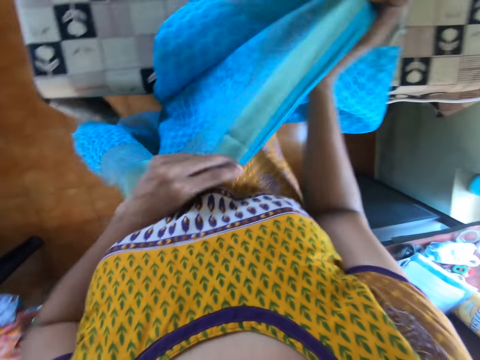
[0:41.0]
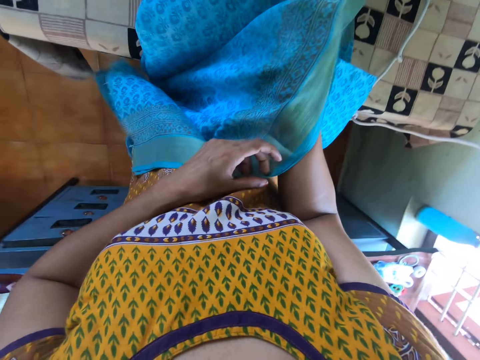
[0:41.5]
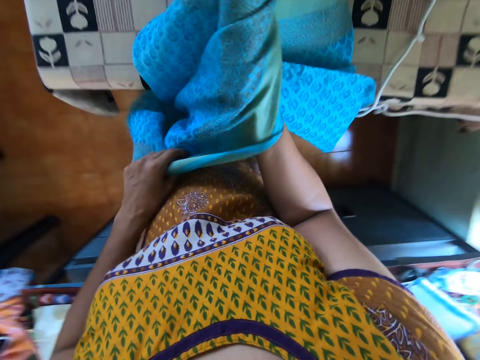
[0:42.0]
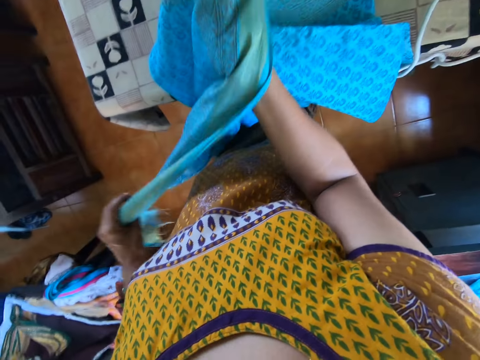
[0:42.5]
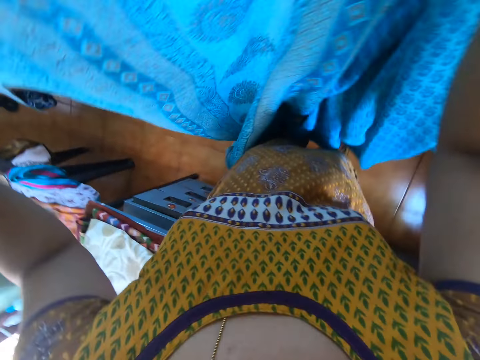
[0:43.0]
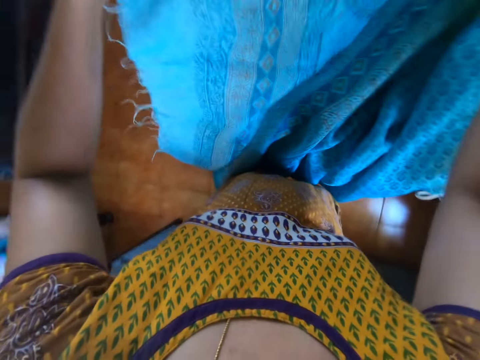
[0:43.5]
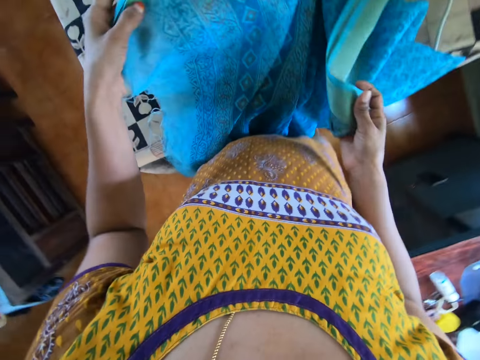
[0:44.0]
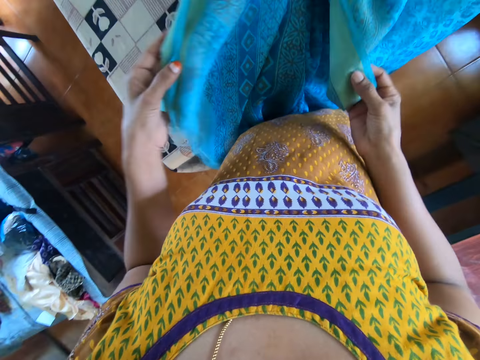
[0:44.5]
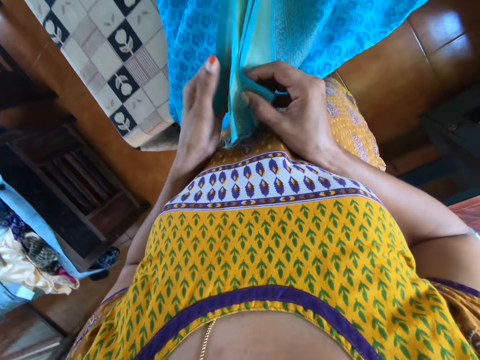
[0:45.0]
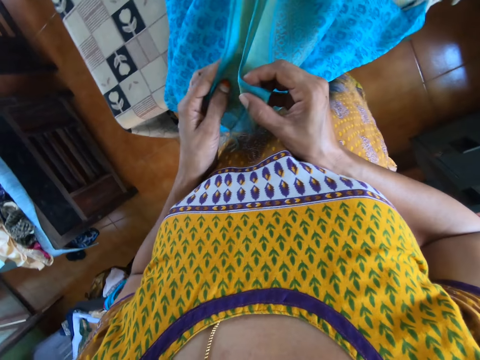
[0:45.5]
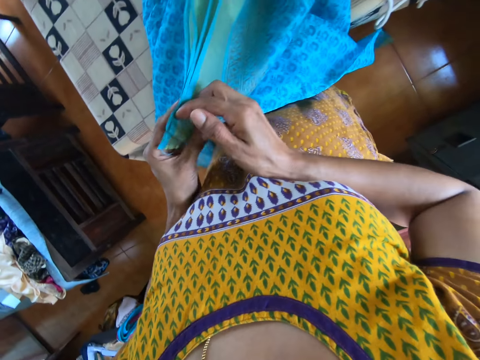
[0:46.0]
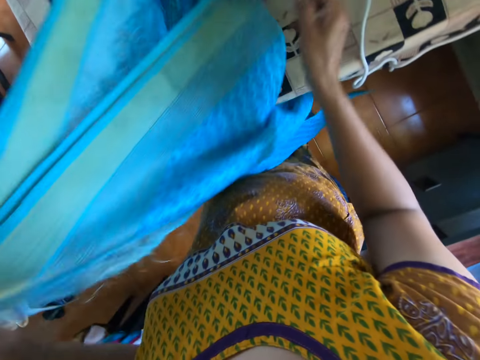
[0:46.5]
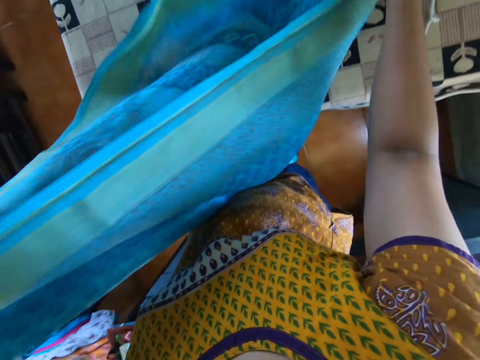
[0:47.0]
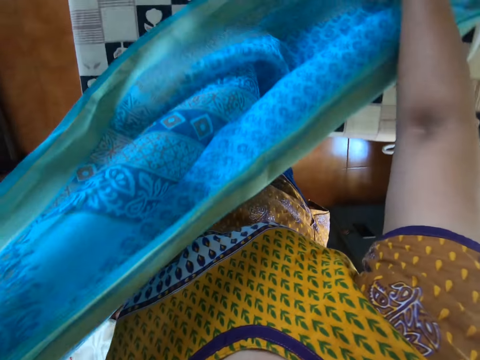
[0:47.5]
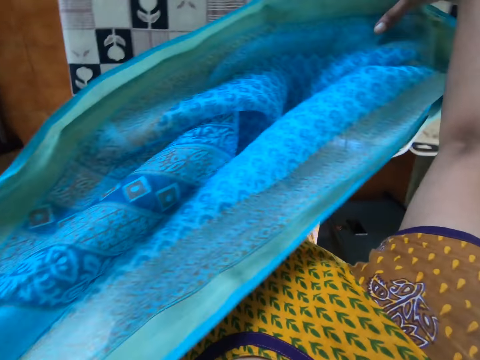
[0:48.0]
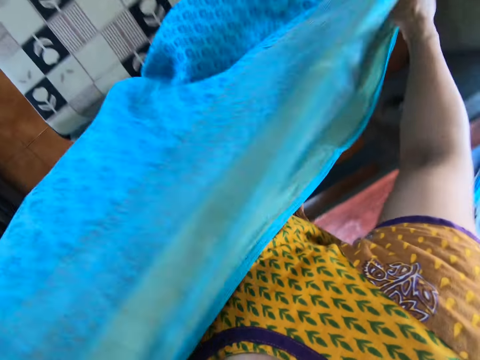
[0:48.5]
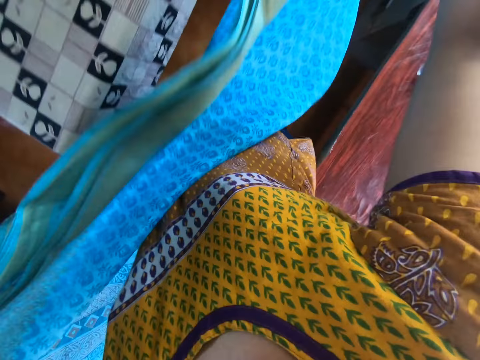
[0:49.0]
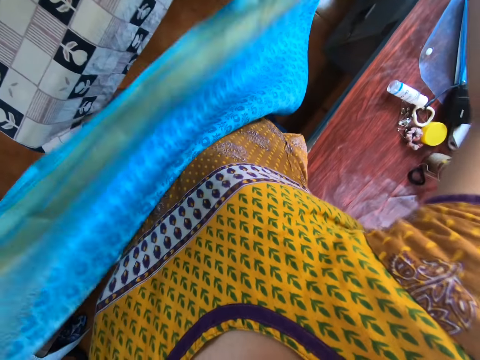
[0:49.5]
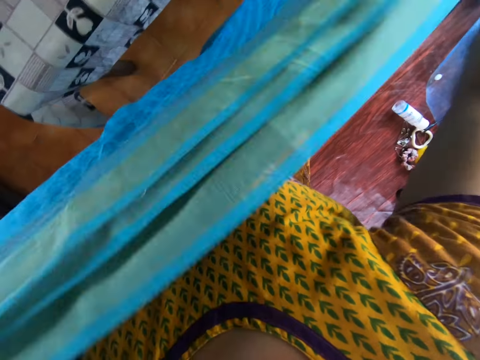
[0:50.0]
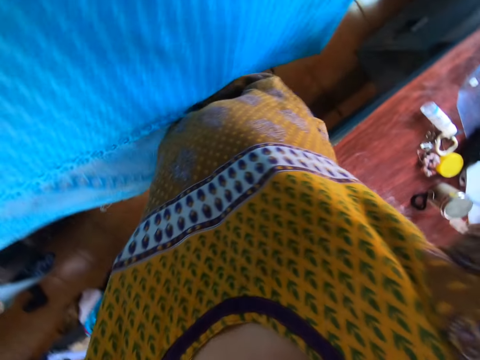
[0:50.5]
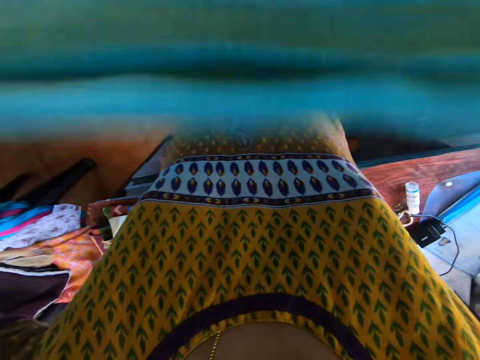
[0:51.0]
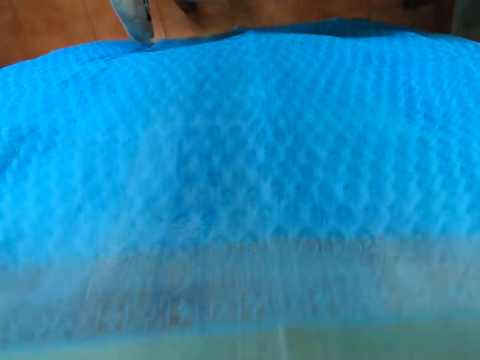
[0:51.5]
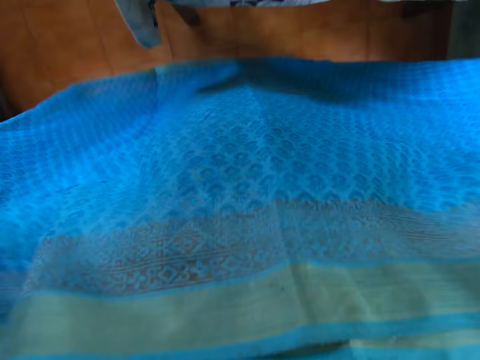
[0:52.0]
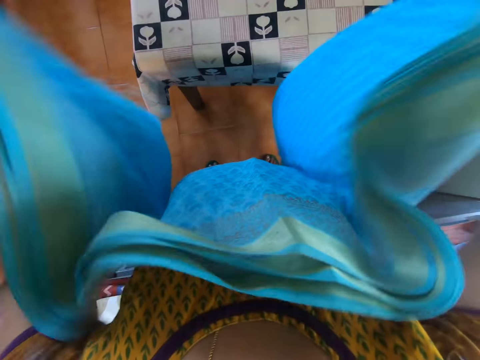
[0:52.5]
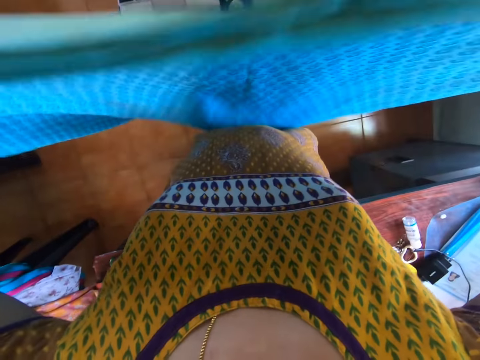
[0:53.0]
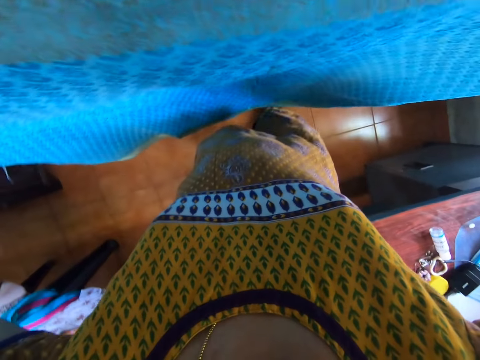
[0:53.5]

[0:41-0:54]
The camera wearer folds the piece of cloth with her hands. She spreads the piece of cloth on the table.

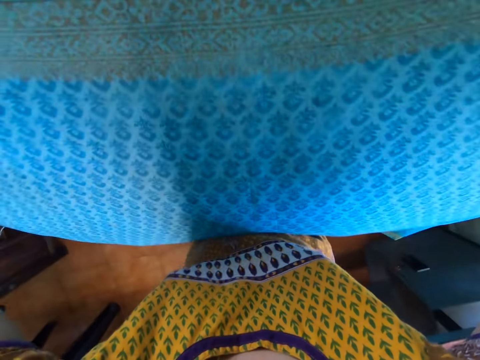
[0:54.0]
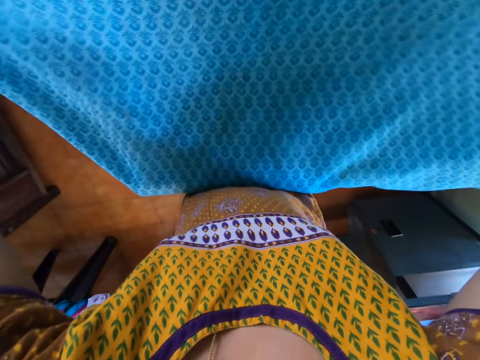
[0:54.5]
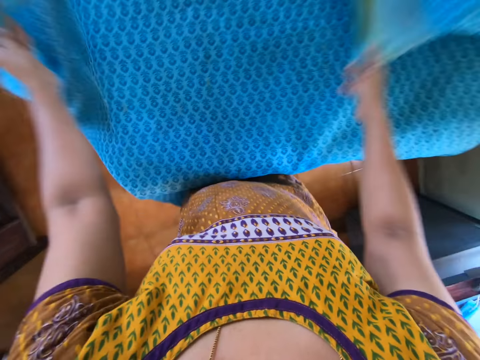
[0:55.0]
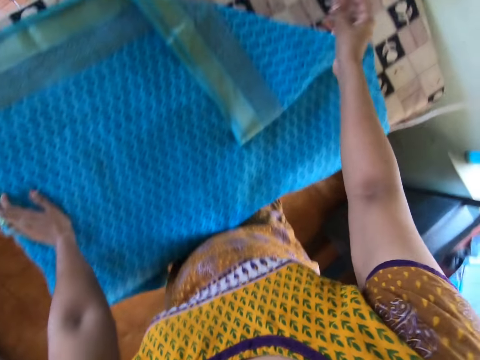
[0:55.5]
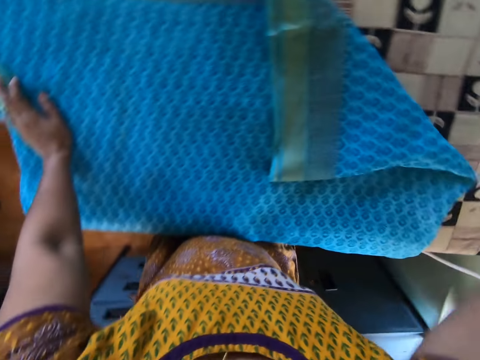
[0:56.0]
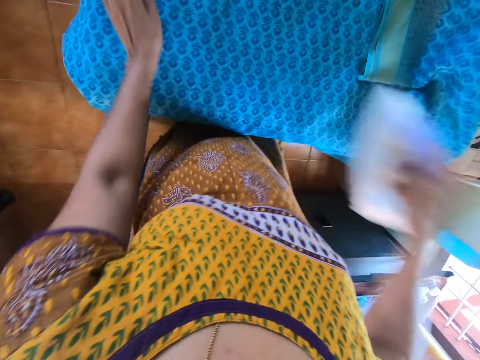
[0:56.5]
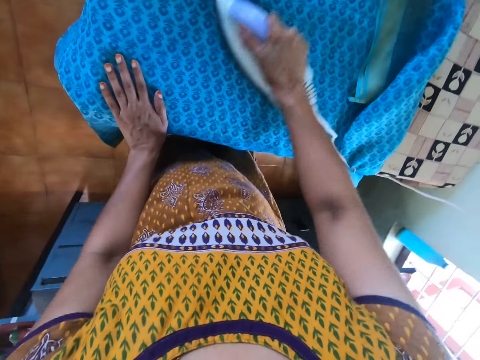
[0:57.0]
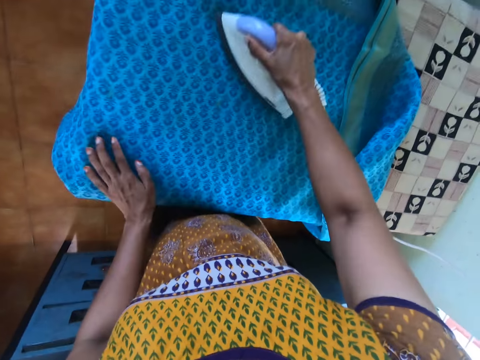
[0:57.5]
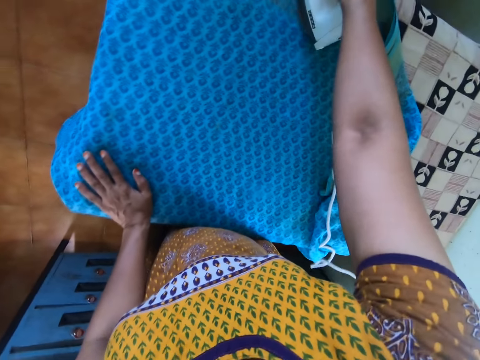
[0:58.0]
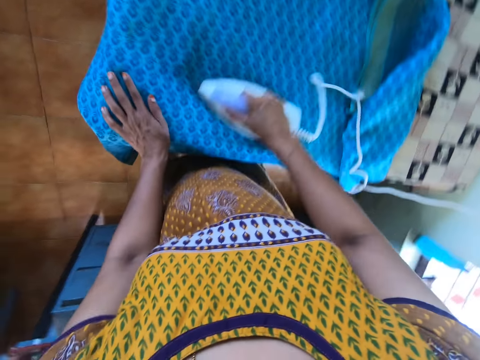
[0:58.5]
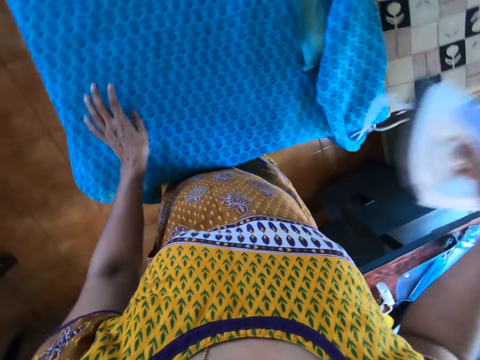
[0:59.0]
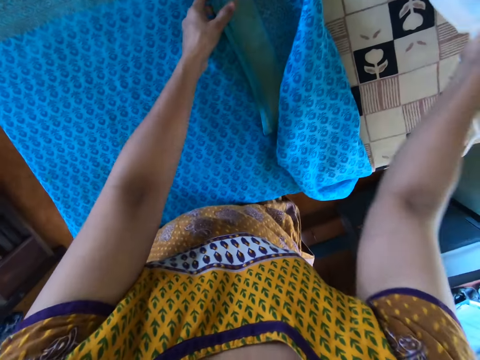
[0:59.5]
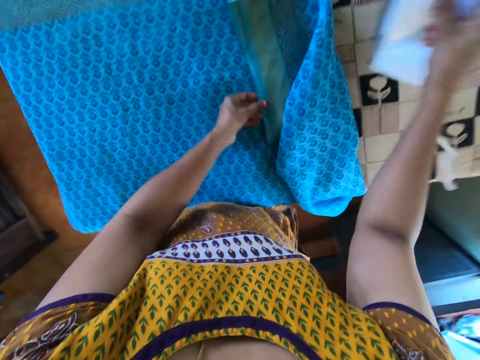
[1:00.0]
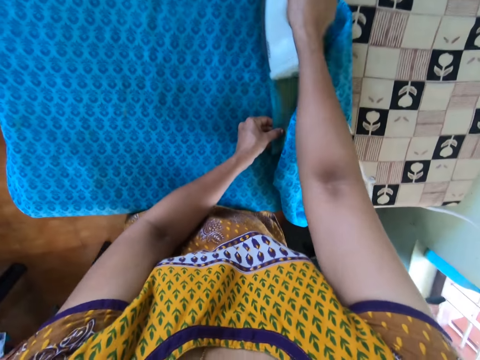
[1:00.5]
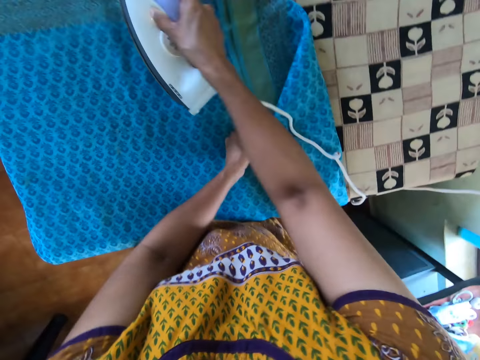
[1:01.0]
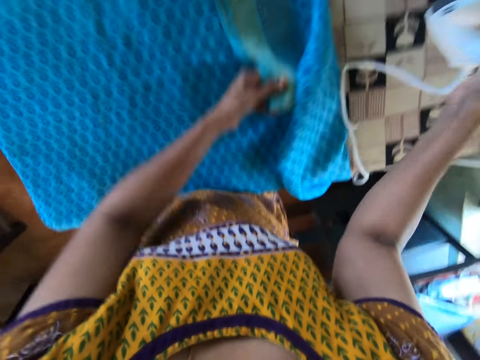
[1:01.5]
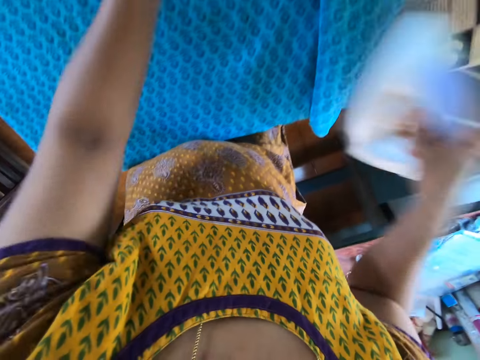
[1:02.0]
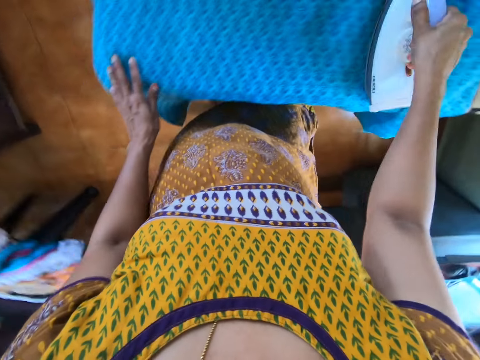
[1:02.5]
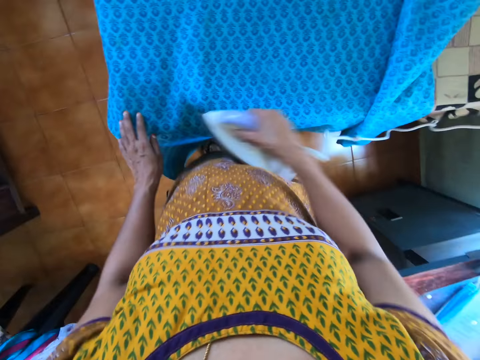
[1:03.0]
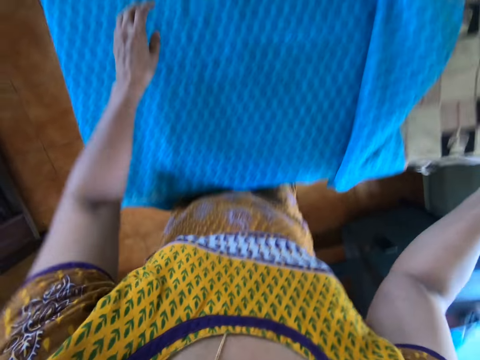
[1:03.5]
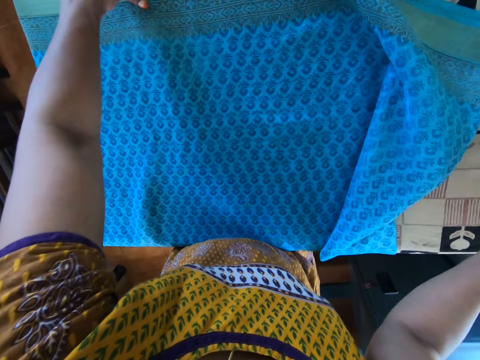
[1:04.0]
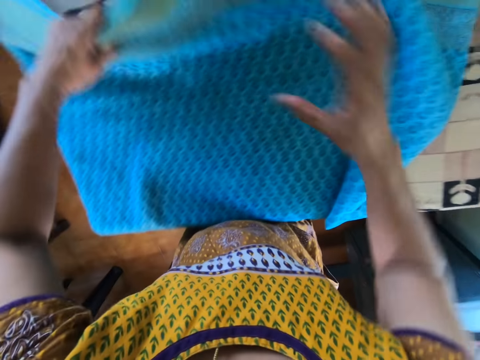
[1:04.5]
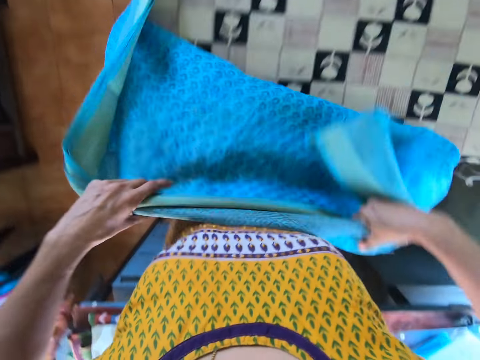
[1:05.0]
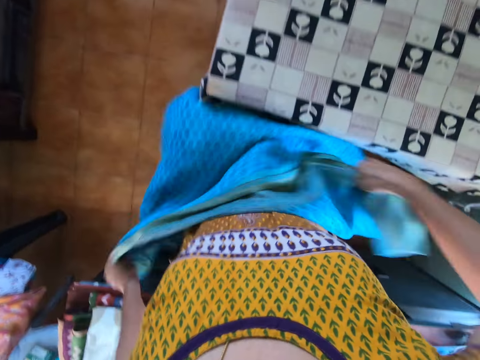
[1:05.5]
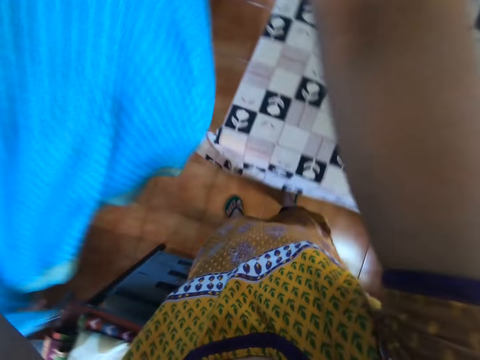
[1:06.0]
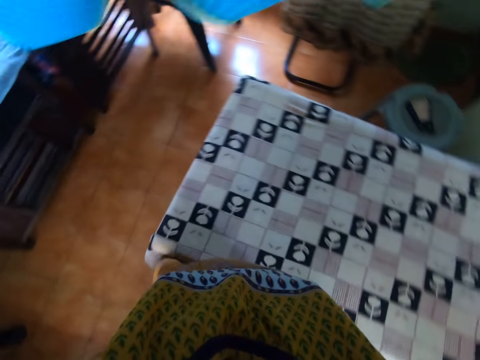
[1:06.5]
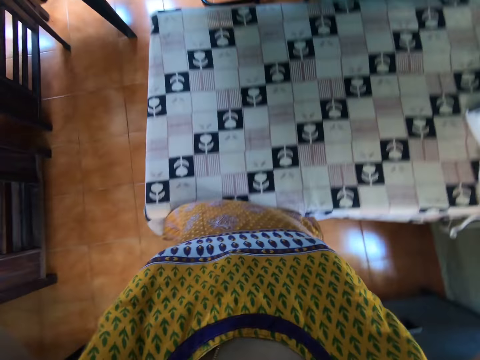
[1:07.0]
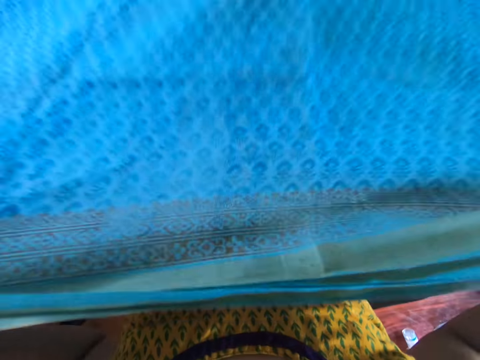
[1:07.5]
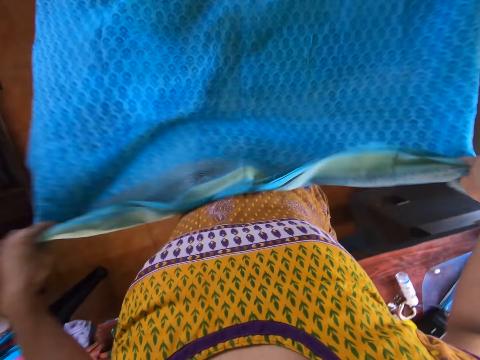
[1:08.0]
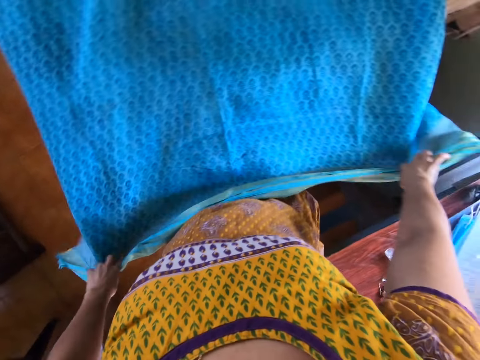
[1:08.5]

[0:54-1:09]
The camera wearer drops the fabric on the ironing board with both hands. She touches the fabric on the ironing board with her left hand. She irons the fabric on the ironing board with the electric iron in her right hand. She drops the electric iron on the ironing board with her right hand. She adjusts the fabric on the ironing board with her left hand. She picks the fabric from the ironing board with her left hand. She irons the fabric on the ironing board with the electric iron in her right hand. She adjusts the fabric on the ironing board with her left hand. She irons the fabric on the ironing board with the electric iron in her right hand. She touches the fabric on the ironing board with her left hand. She picks the fabric from the ironing board with her left hand. She spreads the piece of cloth on the table. She holds the fabric with both hands. She drops the fabric on the ironing board with both hands.
